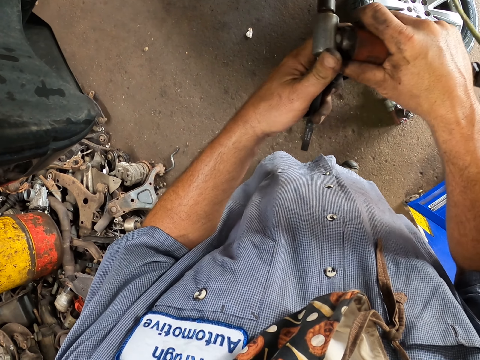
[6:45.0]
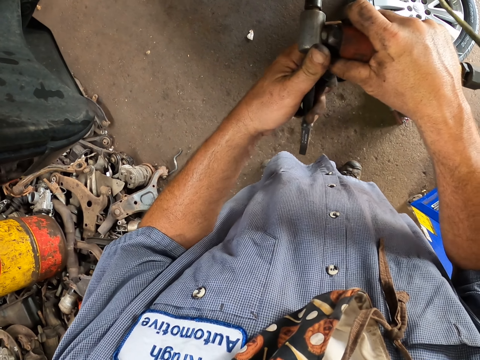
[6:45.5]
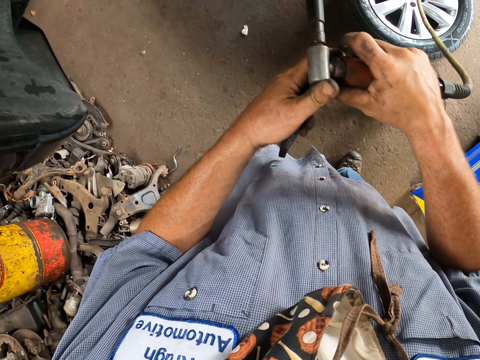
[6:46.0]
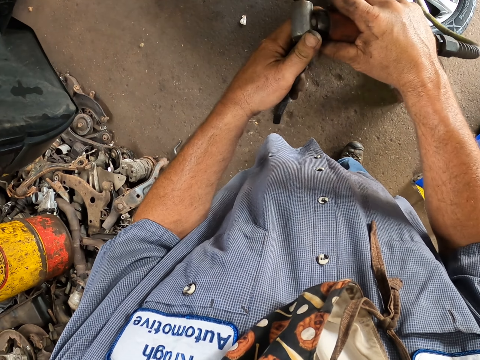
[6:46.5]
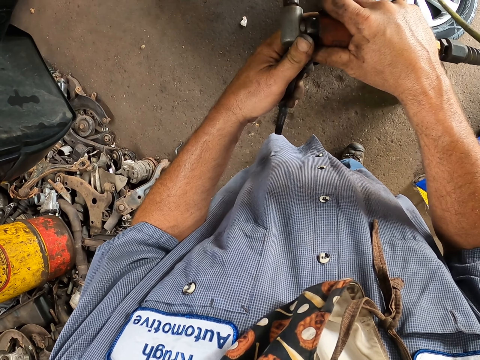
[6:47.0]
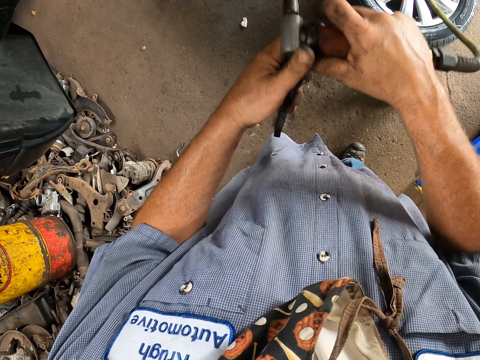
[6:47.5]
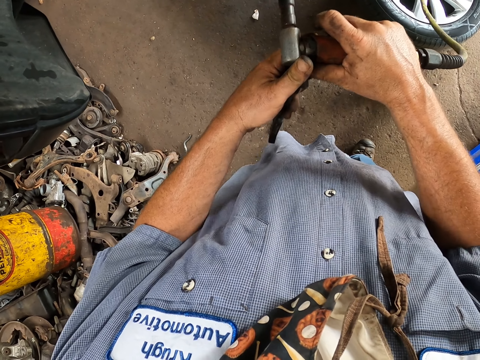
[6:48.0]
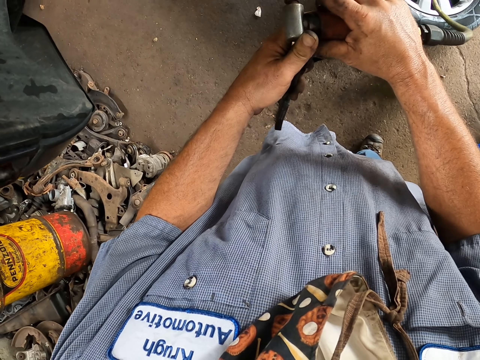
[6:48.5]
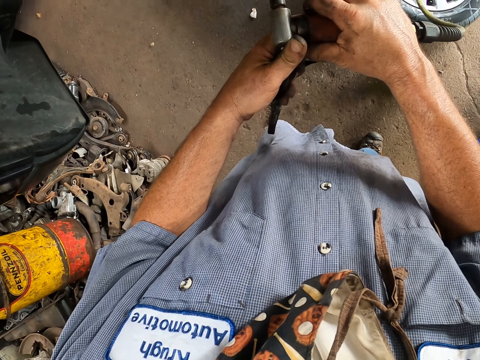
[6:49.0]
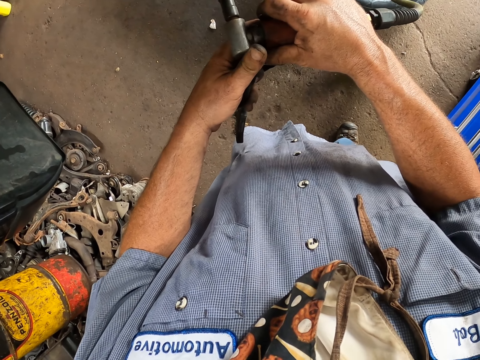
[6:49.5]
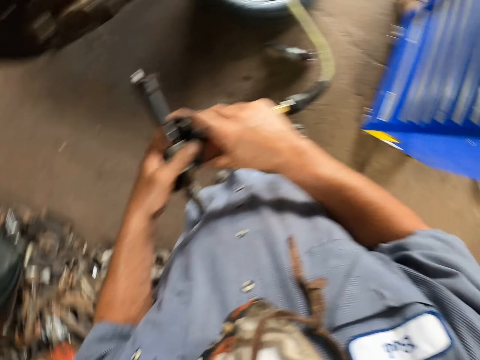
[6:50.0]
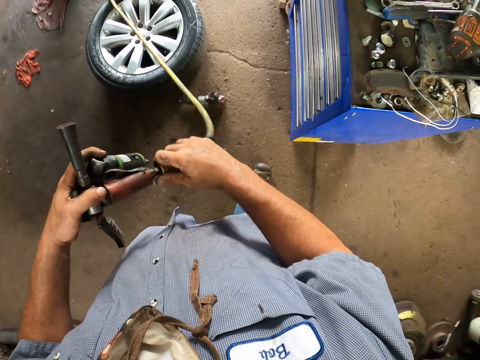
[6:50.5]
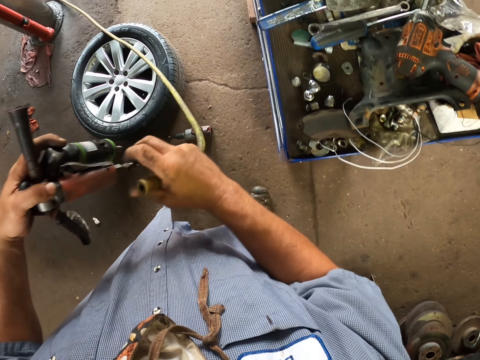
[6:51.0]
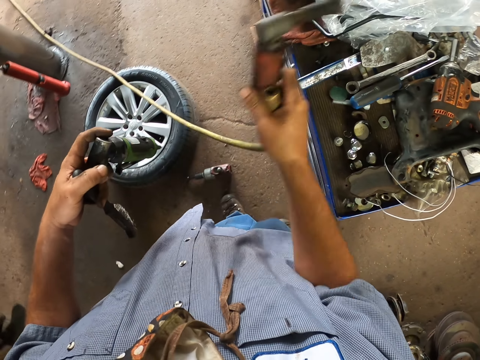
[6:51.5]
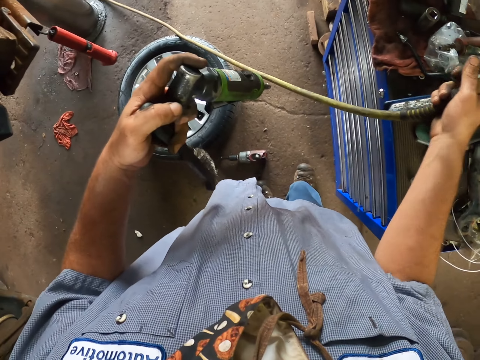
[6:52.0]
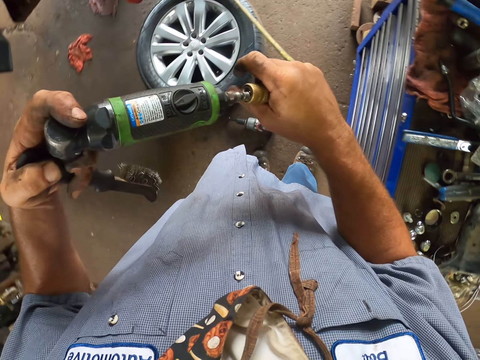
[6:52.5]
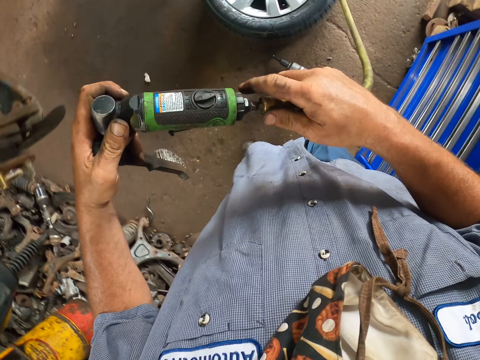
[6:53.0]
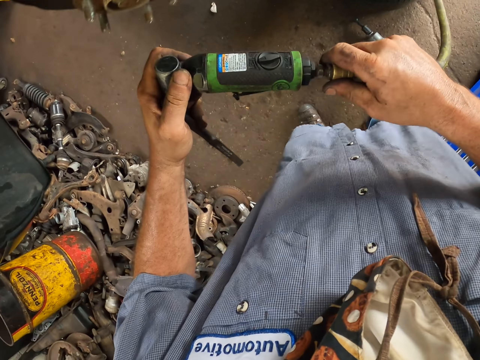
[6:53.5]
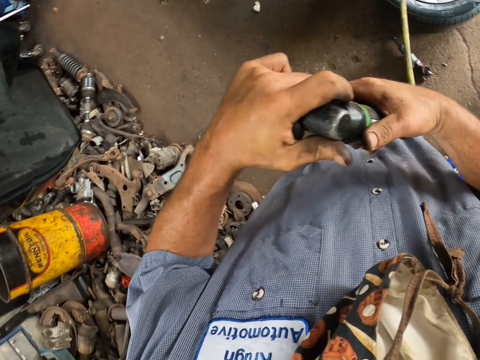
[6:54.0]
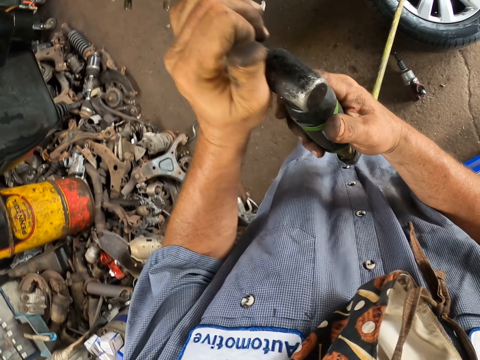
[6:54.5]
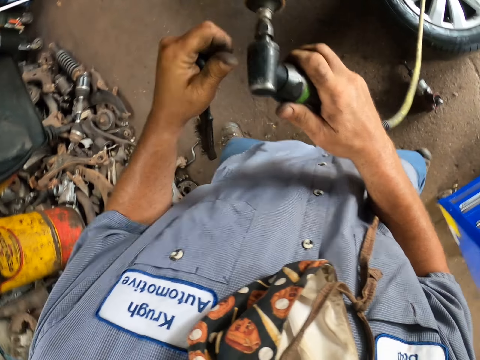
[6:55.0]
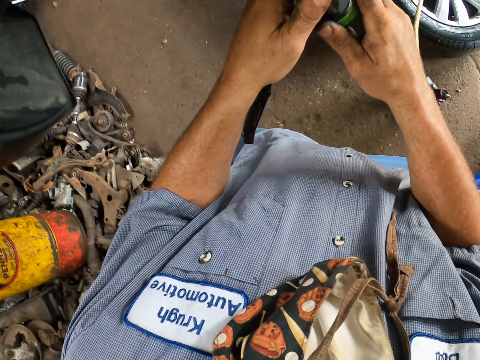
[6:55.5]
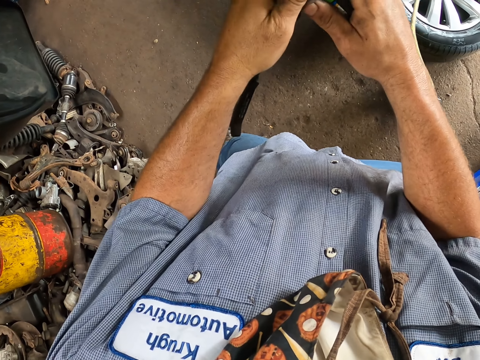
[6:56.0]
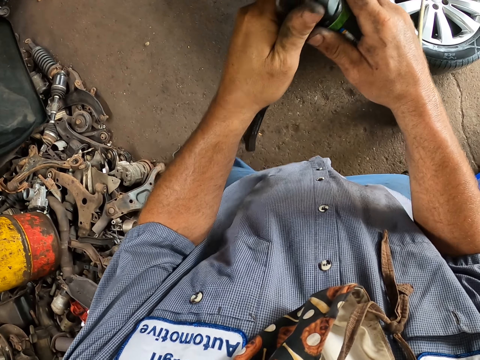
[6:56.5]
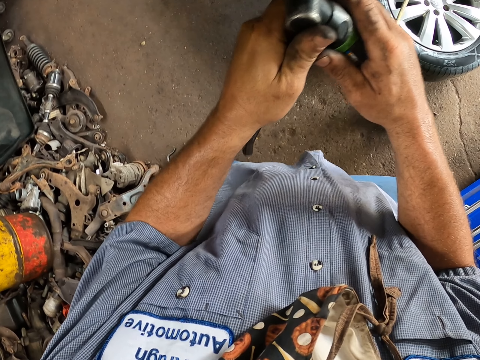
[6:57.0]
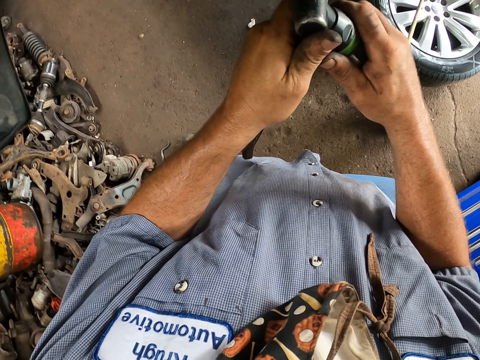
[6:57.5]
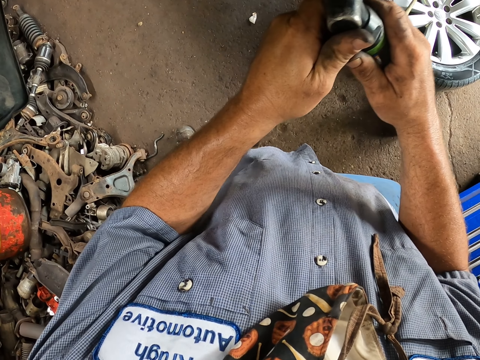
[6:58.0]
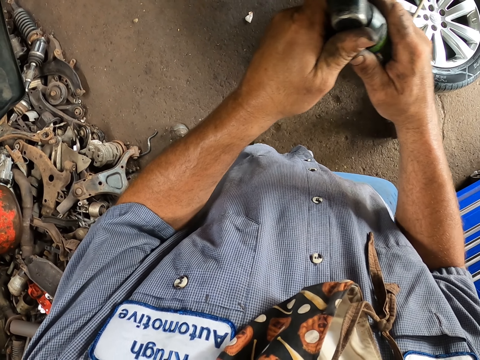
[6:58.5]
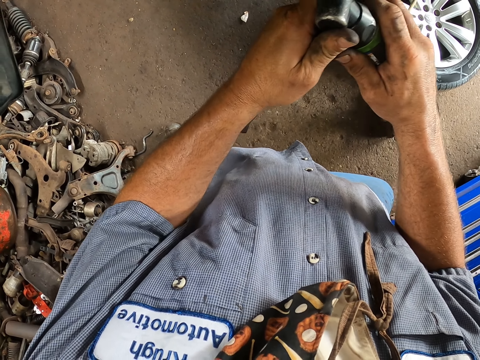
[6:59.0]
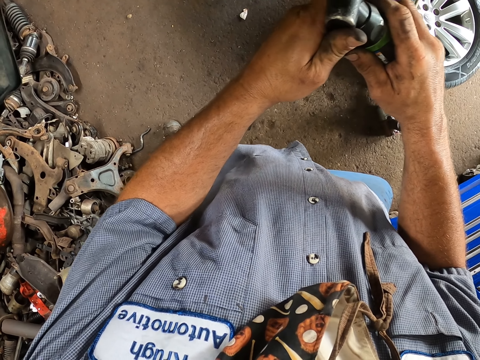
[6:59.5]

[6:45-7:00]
The camera wearer removes the wire. They connect the pipe with another machine. They take the pressure wrench, put the pressure wrench on the toolkit and connect the wire to the hand grinder. They grind the wheel hub. They drill the rim parts.

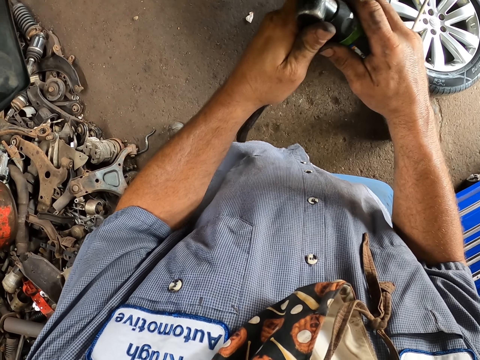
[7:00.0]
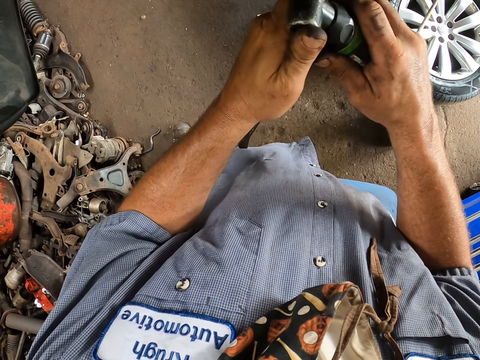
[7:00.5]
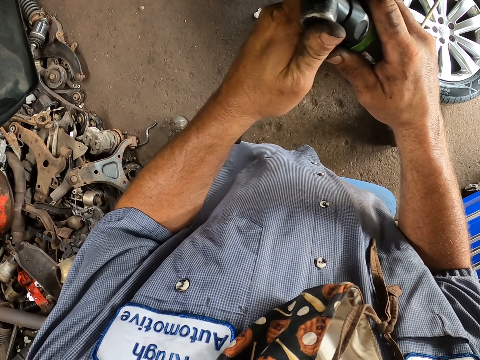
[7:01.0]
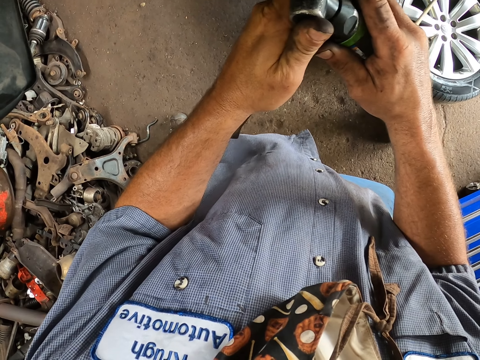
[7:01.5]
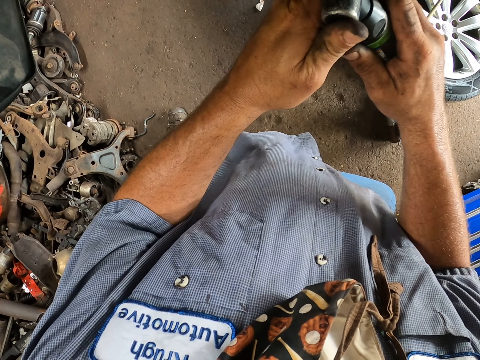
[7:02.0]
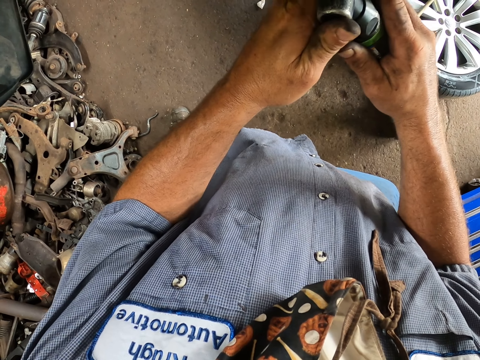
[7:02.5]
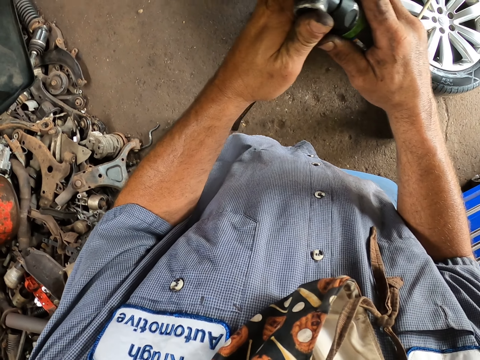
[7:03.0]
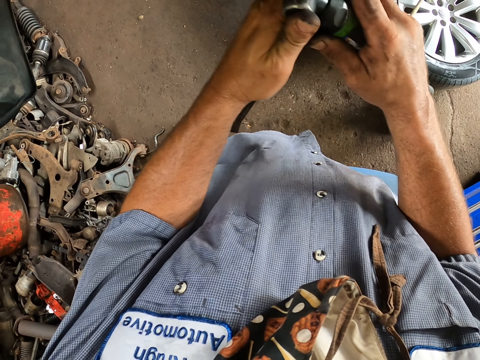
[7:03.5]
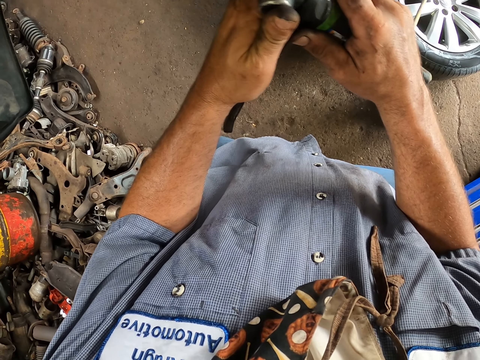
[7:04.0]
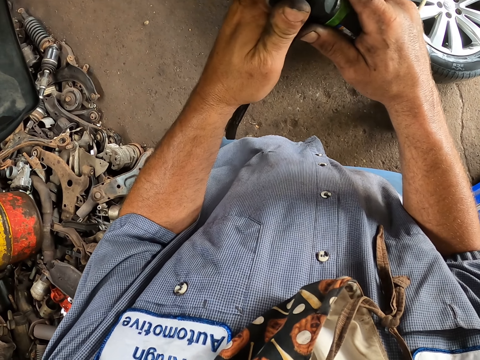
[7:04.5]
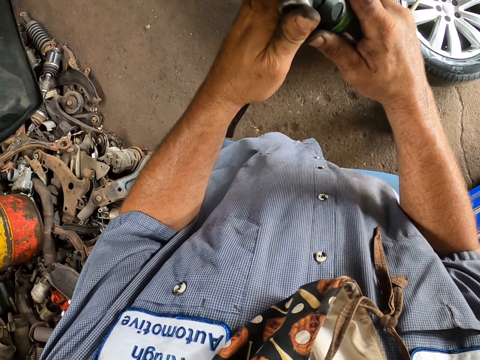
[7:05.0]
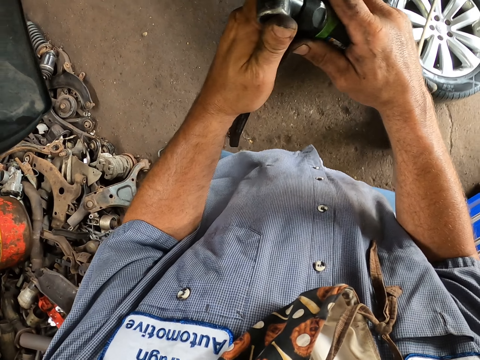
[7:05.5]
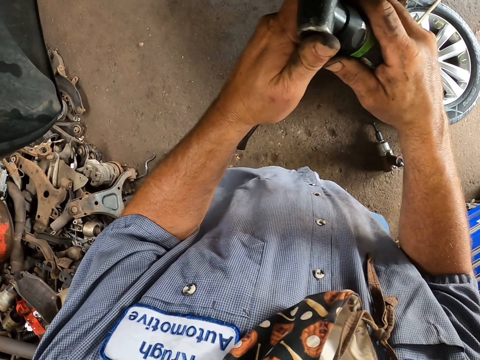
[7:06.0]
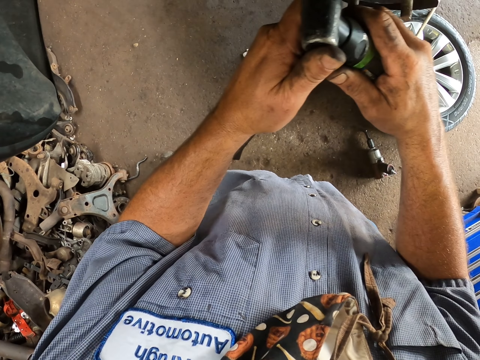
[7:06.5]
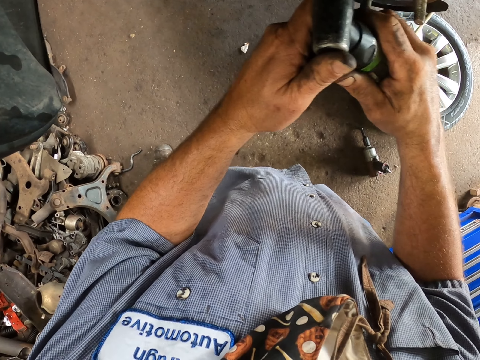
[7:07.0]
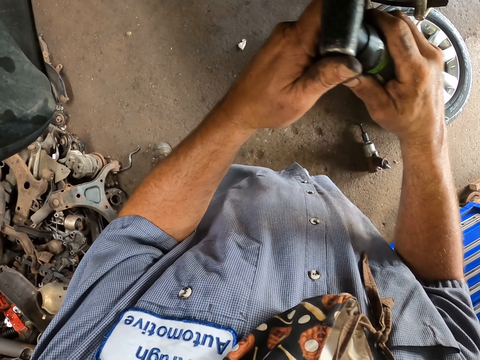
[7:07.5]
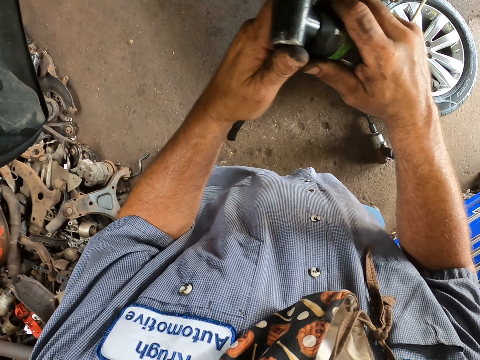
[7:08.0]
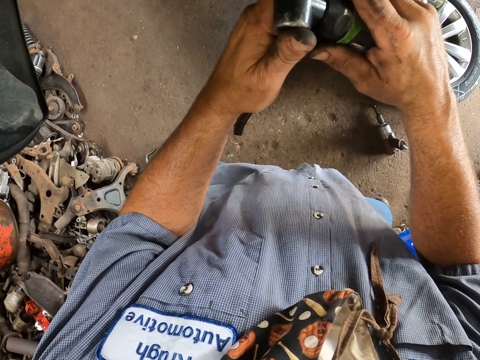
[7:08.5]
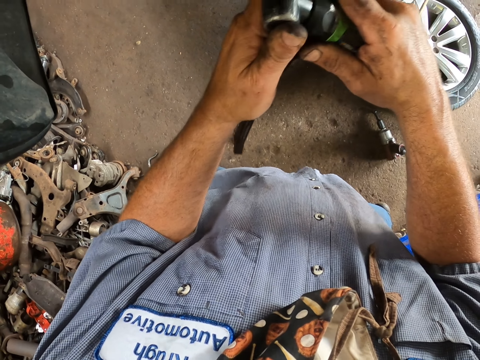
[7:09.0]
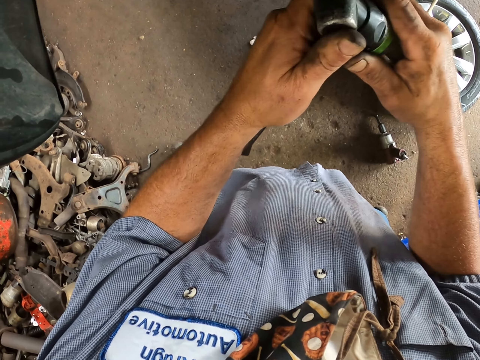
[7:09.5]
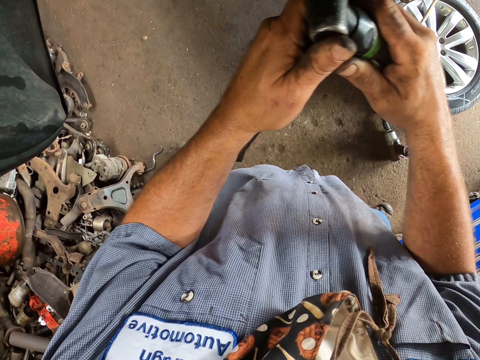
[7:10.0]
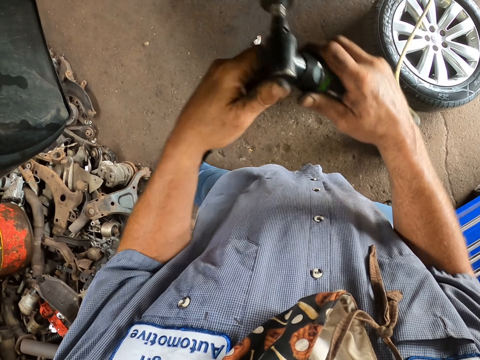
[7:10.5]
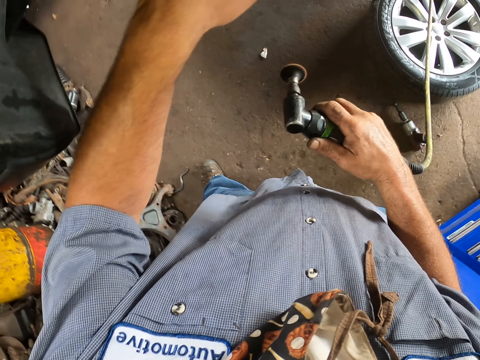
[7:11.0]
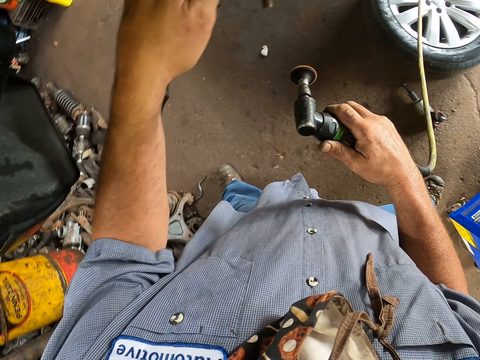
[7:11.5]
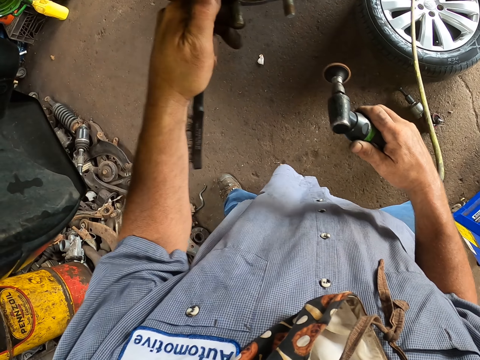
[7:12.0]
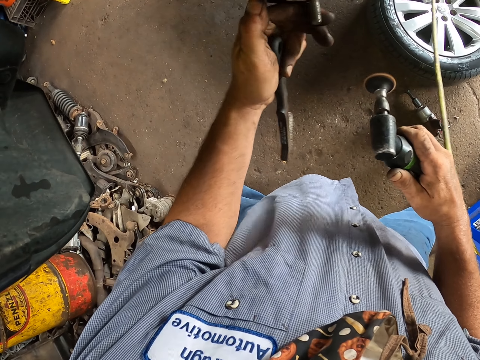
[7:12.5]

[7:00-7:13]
The camera wearer moves the wheel hub. They turn the rim.
